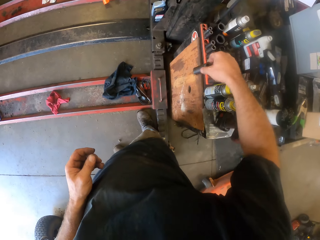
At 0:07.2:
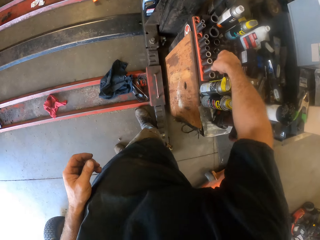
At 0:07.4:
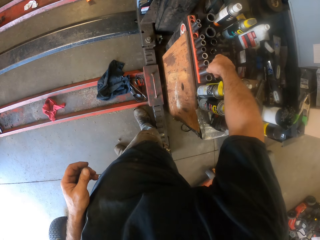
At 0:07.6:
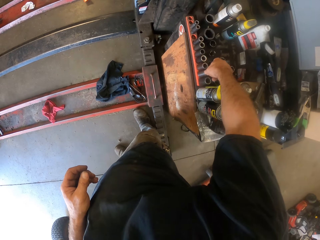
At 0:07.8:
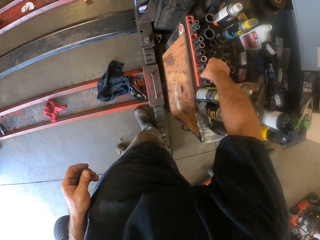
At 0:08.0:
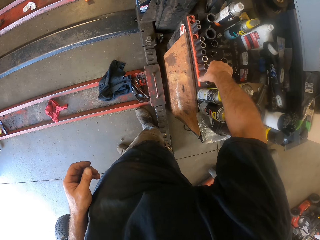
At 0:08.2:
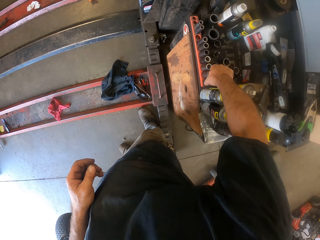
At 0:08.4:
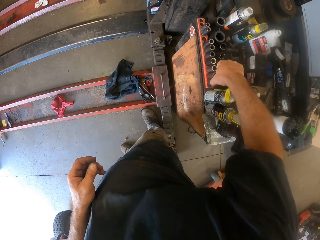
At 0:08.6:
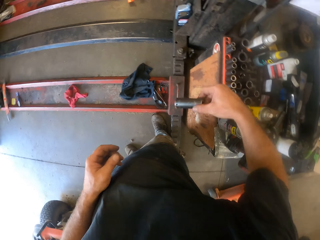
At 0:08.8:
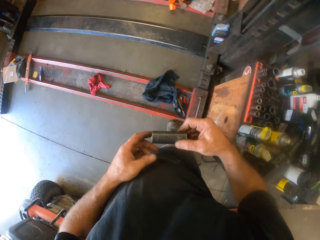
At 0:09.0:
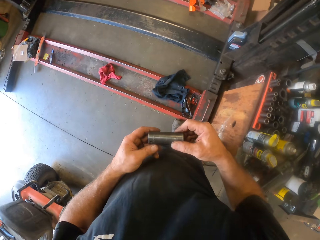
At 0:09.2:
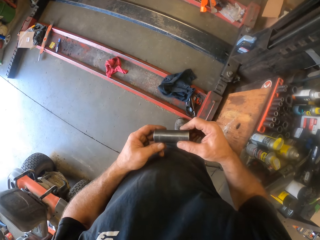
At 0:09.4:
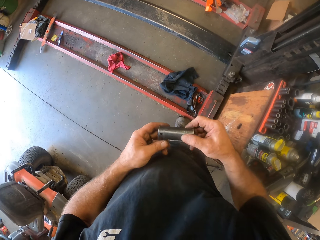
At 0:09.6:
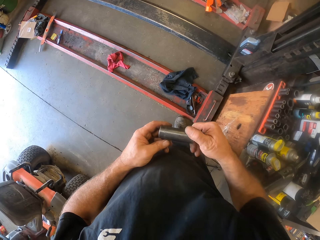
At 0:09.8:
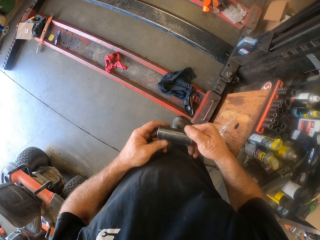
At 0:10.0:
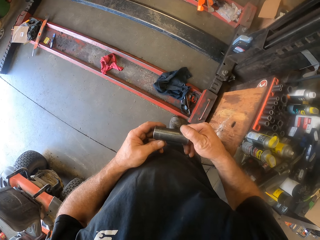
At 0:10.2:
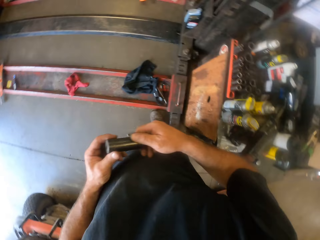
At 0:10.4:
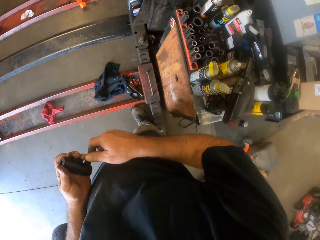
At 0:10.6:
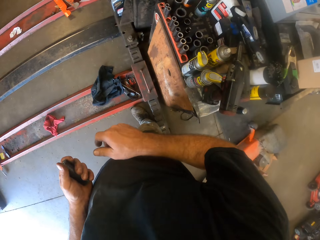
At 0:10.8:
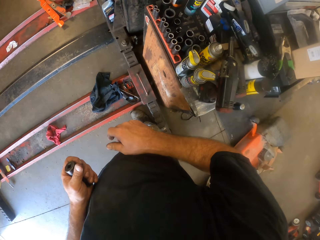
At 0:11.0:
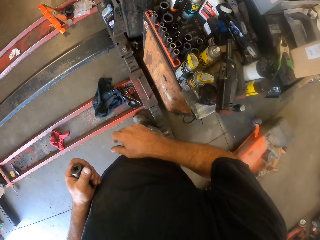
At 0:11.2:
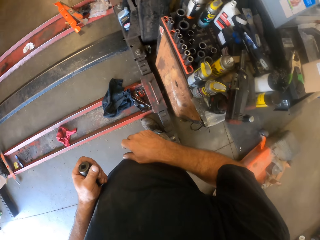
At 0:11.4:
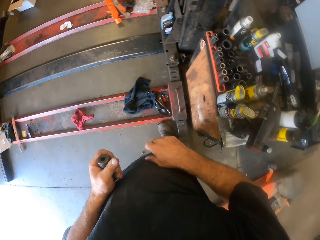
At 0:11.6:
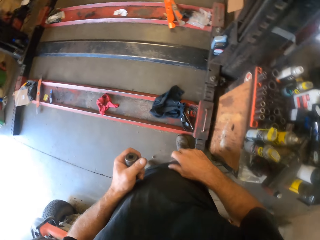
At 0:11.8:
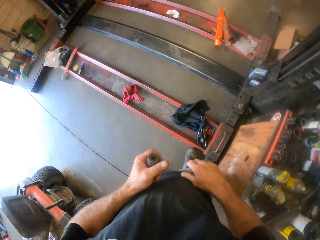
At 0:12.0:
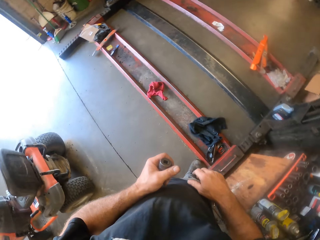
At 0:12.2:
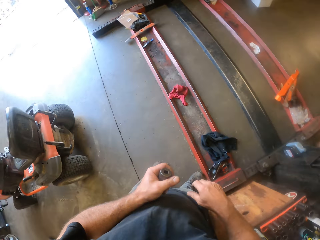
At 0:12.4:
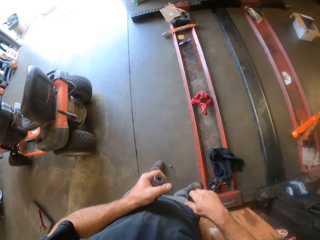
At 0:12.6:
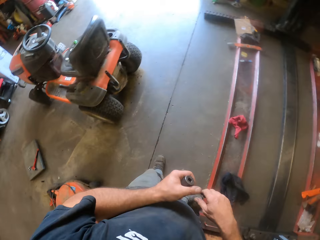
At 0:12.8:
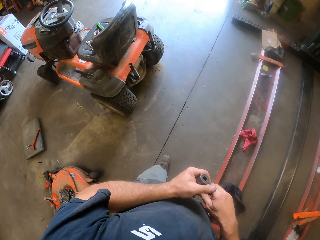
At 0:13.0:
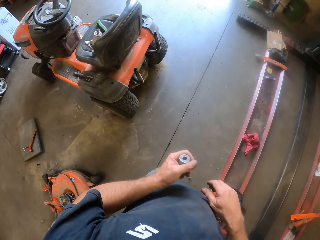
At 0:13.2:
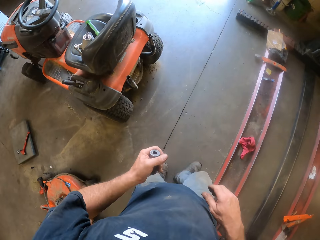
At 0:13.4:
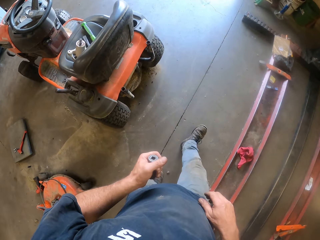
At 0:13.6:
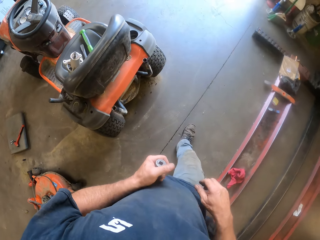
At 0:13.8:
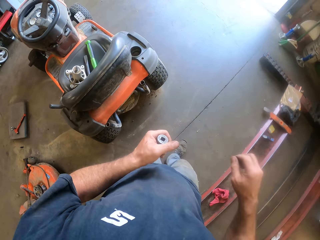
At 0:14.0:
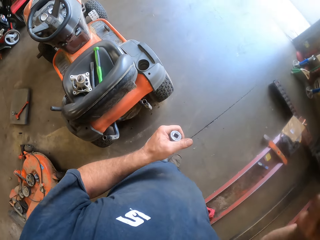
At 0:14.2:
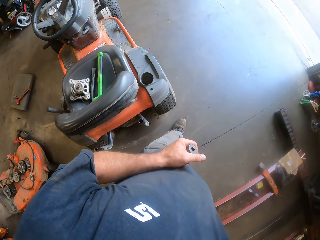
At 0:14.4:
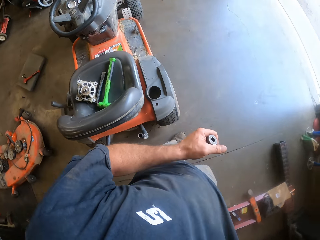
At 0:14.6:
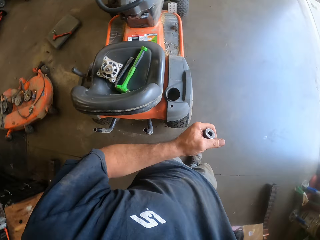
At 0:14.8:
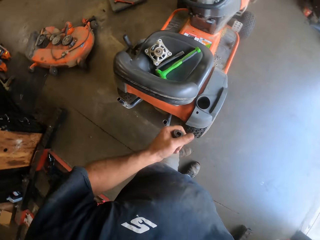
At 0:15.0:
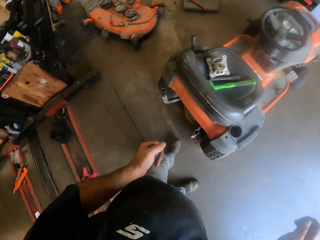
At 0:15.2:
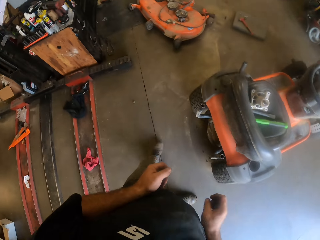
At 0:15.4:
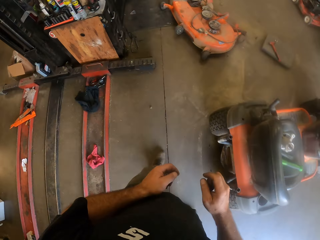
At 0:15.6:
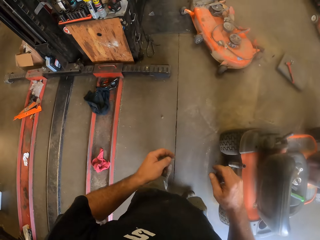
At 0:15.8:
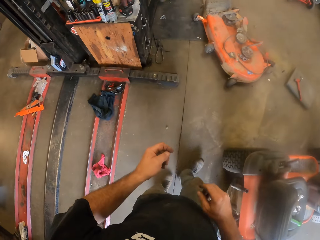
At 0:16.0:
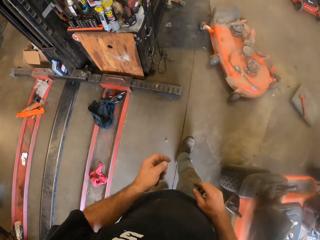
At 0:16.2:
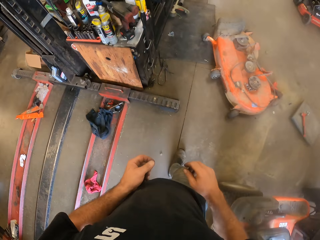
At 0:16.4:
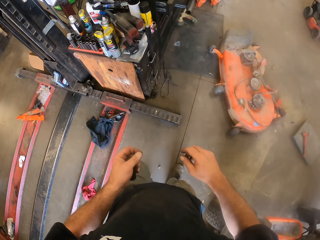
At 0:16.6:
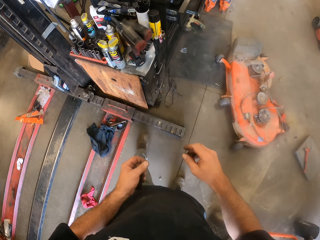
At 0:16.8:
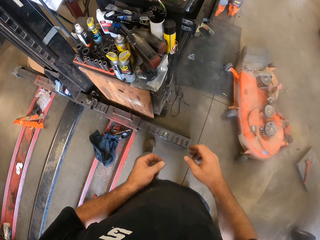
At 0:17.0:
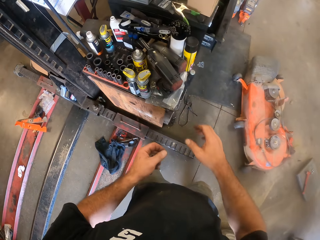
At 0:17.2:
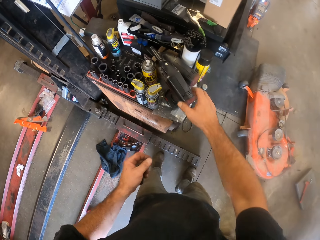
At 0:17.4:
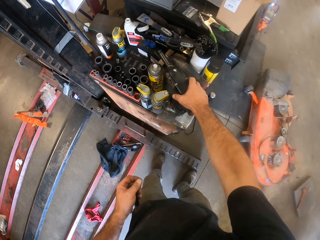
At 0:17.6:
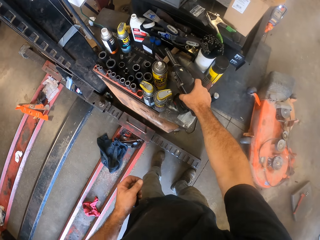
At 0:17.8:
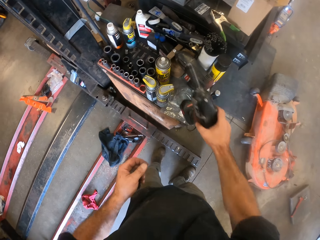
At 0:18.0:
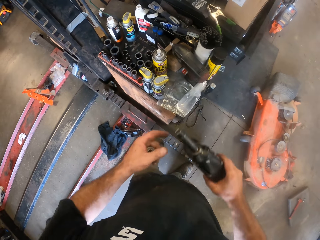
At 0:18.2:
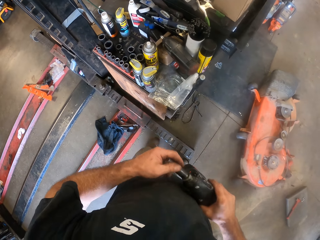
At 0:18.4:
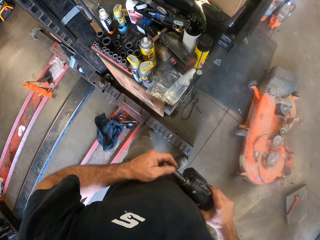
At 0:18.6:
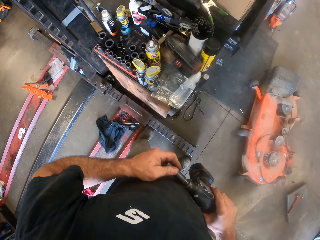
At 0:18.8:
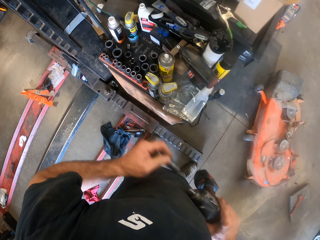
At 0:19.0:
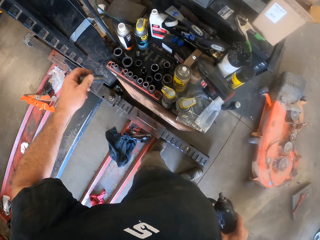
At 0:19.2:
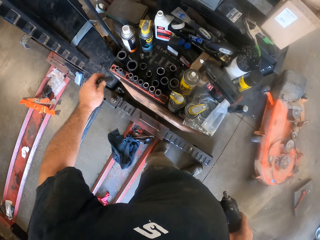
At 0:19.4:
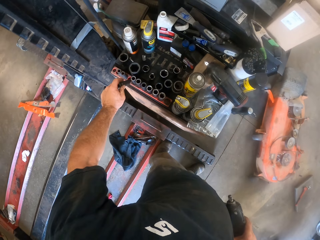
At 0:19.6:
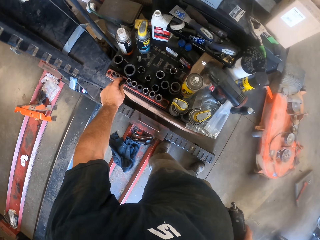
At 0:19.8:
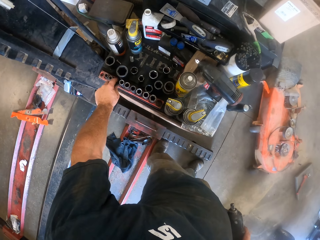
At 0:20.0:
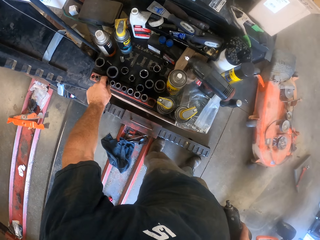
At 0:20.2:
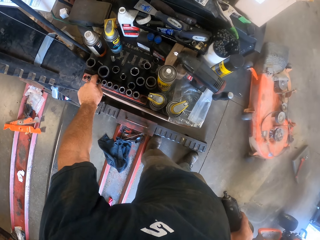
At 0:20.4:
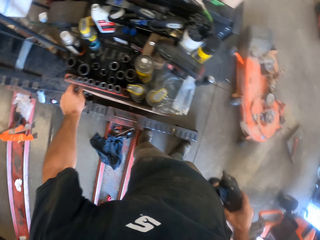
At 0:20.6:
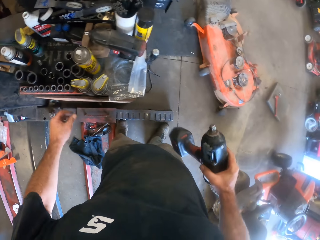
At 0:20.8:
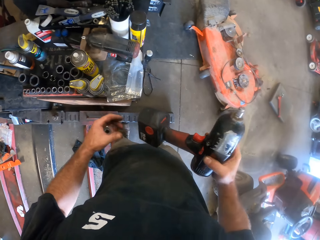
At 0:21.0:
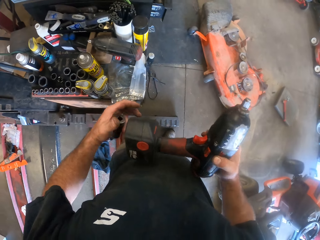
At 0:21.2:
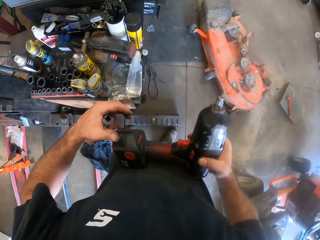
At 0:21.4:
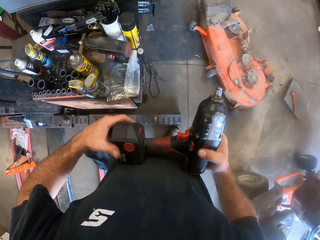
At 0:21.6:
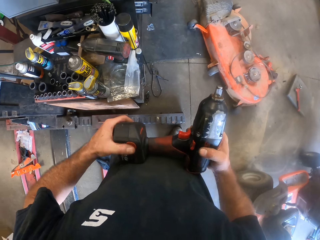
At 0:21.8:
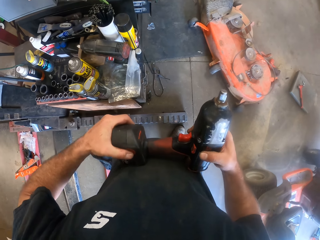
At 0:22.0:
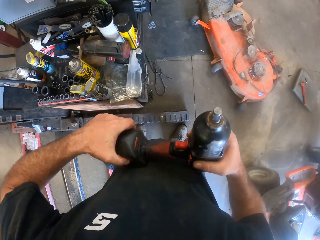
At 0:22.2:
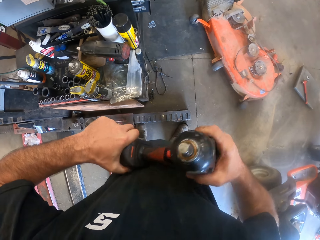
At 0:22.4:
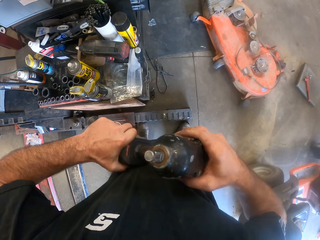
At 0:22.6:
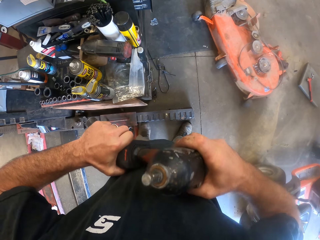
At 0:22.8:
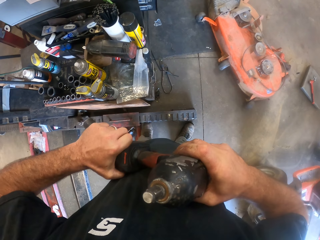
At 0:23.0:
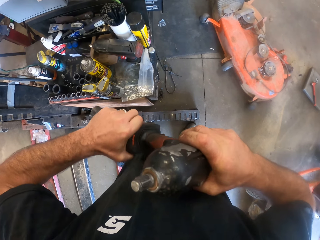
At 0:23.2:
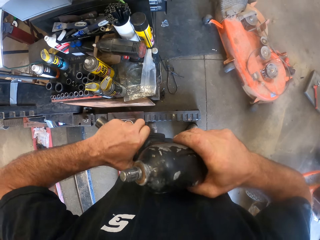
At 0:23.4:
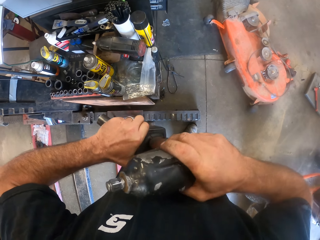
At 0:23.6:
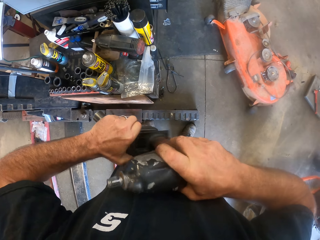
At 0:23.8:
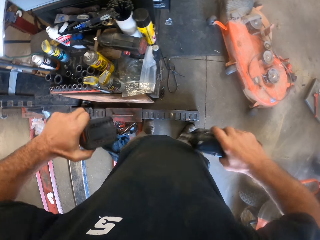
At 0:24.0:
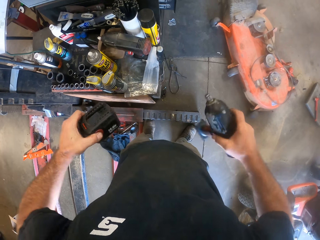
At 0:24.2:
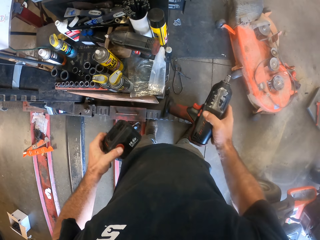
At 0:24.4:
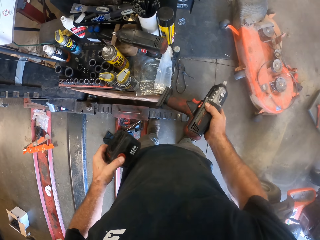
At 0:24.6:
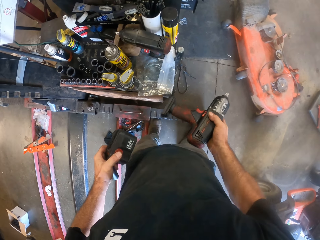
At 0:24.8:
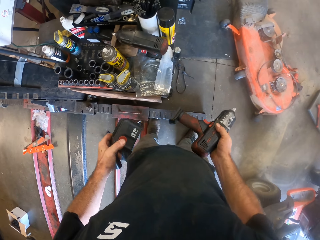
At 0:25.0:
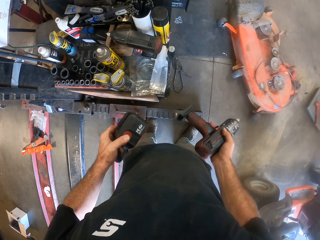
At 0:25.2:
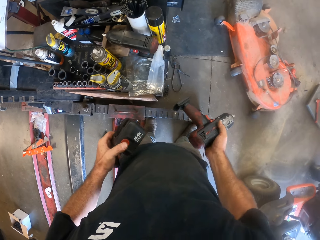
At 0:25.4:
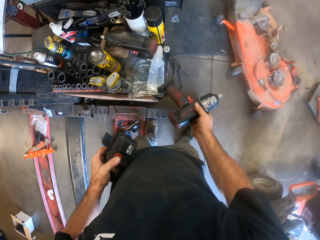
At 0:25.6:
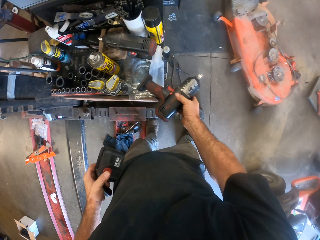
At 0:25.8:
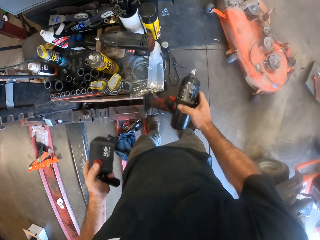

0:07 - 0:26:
The camera wearer puts the socket nut or socket to the set pack. He picks a socket nut from the set pack with his right hand. He holds the socket with his left hand, rolls the socket on his hands and holds the socket with his left hand. He looks around the room. He walks around. He lifts his right hand. He turns to the left. He walks forward. He picks an impact wrench on the tool table with his right hand. He holds the impact wrench. He removes the socket nut from the impact wrench with his left hand. He puts the socket nut to the set pack. He lifts the impact wrench. He holds the rechargeable battery. He removes the rechargeable battery from the impact wrench.

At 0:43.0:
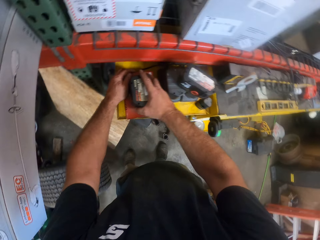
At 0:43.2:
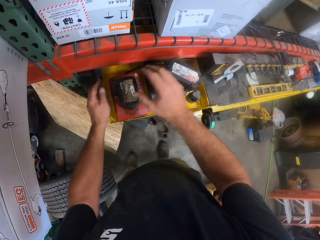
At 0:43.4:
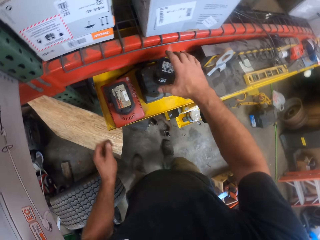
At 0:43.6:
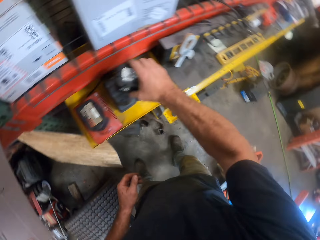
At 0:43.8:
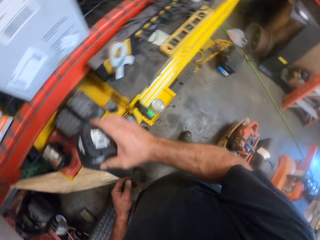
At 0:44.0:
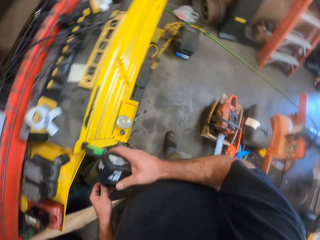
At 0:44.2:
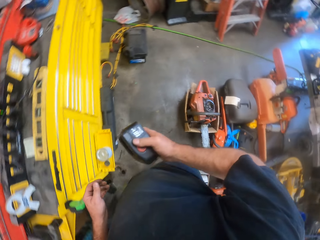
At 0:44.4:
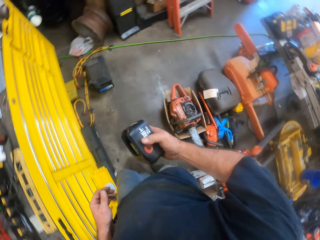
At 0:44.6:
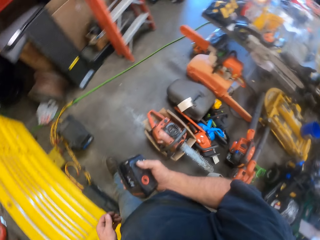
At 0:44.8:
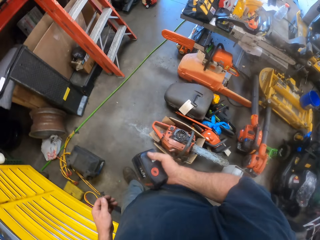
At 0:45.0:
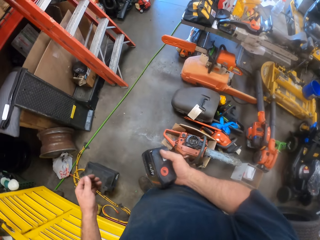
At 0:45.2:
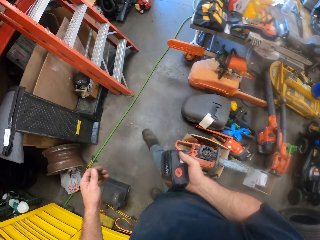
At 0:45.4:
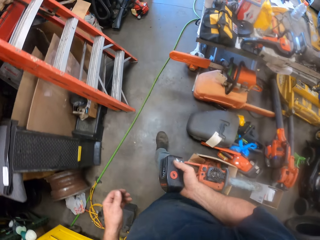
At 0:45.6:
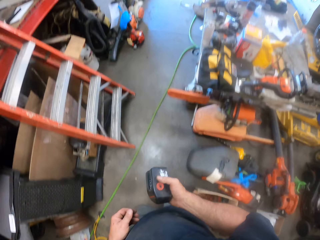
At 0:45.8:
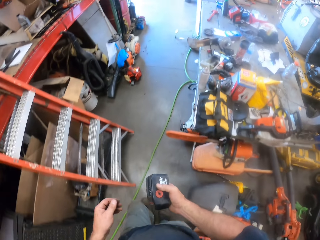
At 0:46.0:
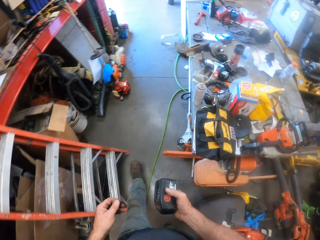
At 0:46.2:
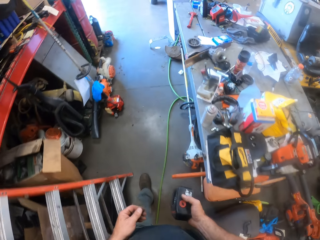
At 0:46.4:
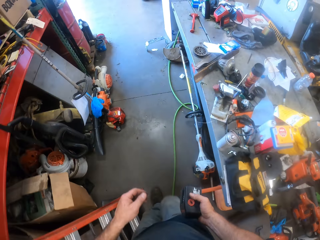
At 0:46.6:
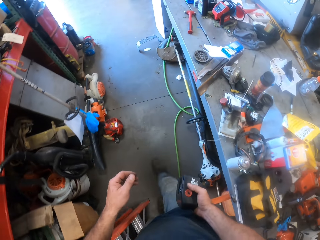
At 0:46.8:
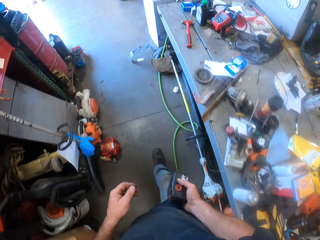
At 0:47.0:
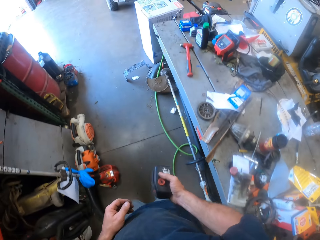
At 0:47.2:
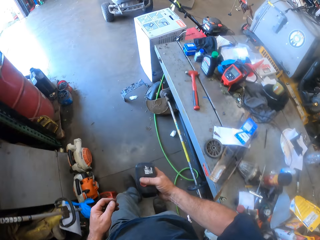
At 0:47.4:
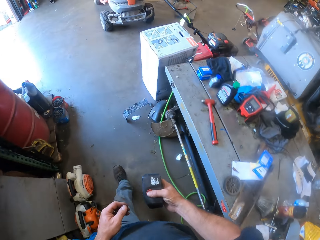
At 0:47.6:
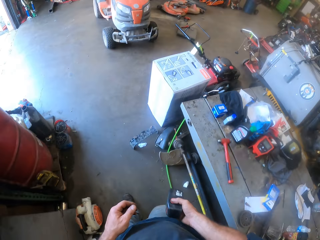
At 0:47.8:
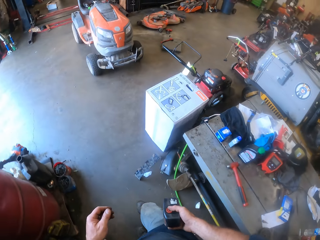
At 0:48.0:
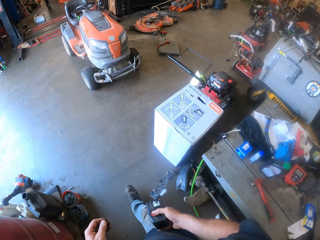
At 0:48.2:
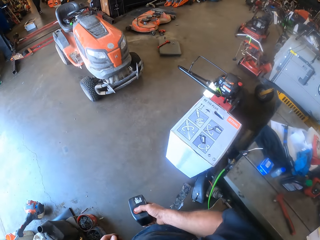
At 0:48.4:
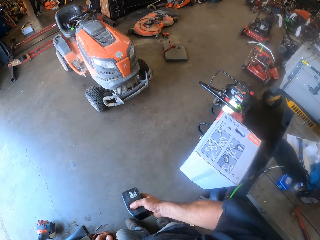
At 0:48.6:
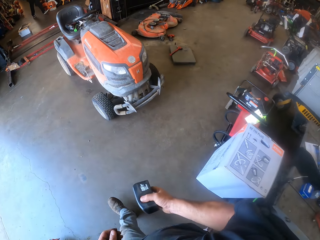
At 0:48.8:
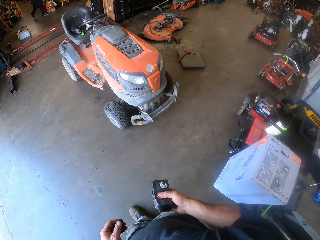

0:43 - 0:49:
The camera wearer picks an impact wrench battery from something with his right hand. He turns to the right. He walks toward the lawn mower. He turns to the right. He walks forward.
